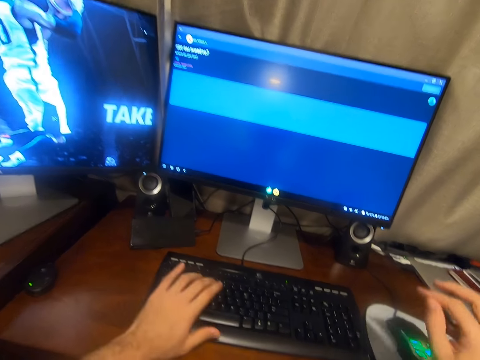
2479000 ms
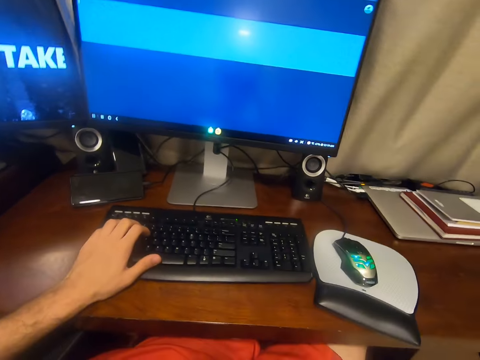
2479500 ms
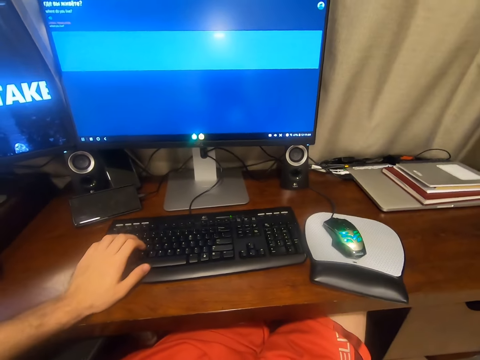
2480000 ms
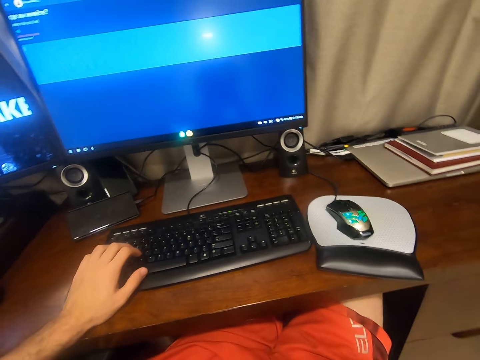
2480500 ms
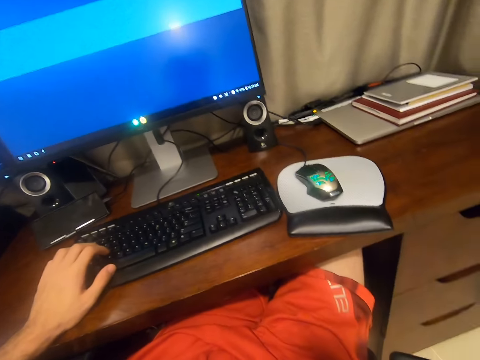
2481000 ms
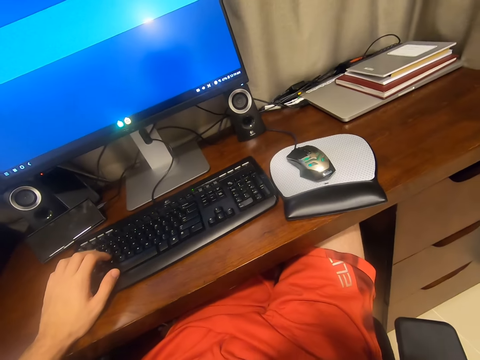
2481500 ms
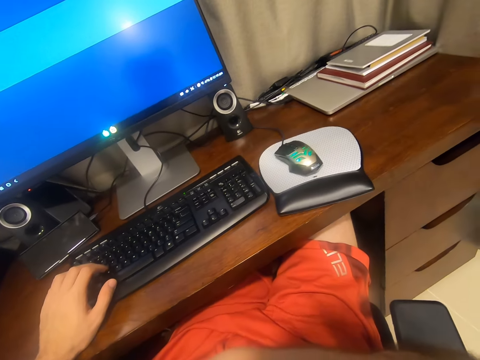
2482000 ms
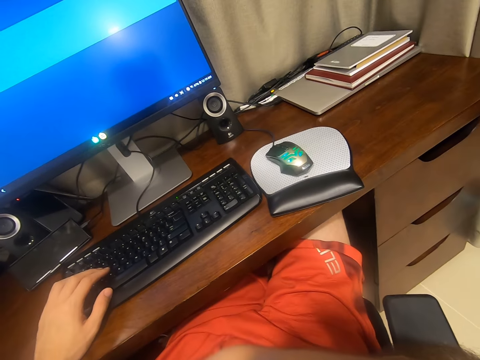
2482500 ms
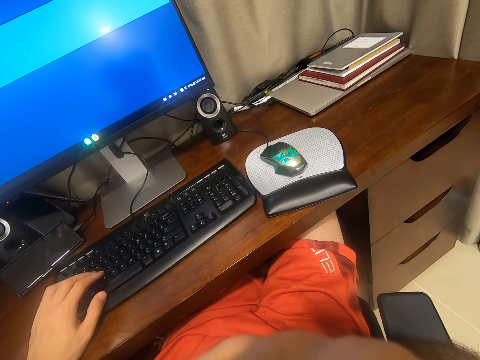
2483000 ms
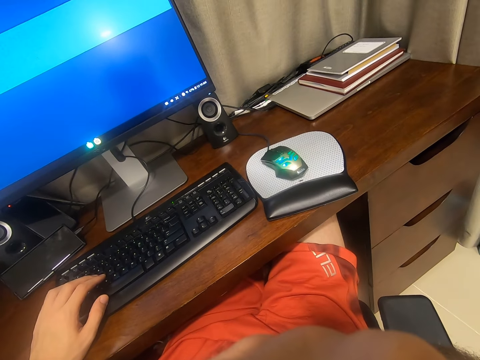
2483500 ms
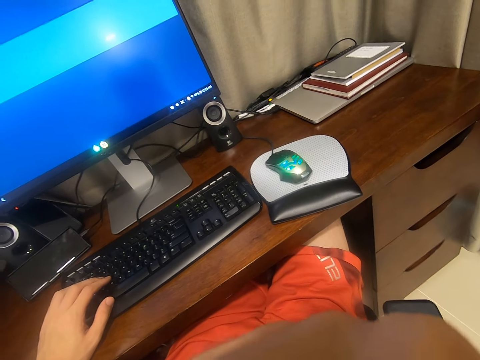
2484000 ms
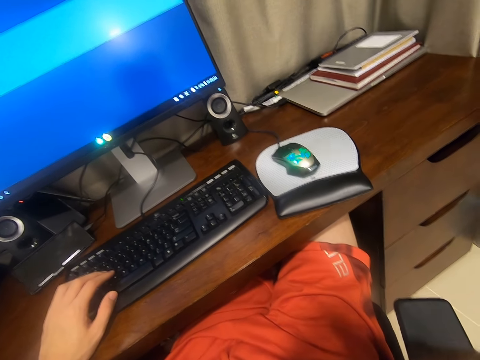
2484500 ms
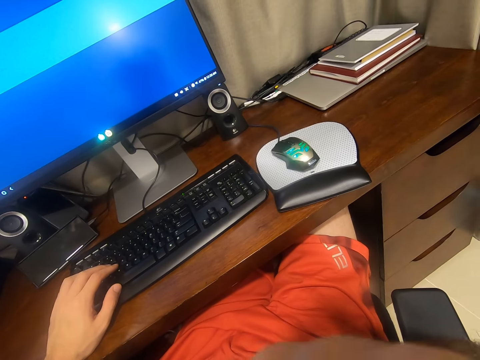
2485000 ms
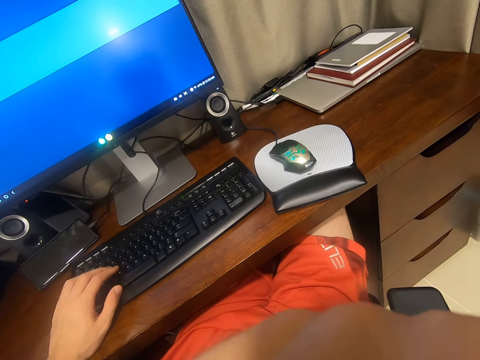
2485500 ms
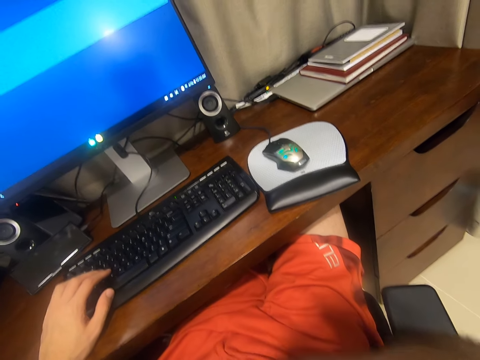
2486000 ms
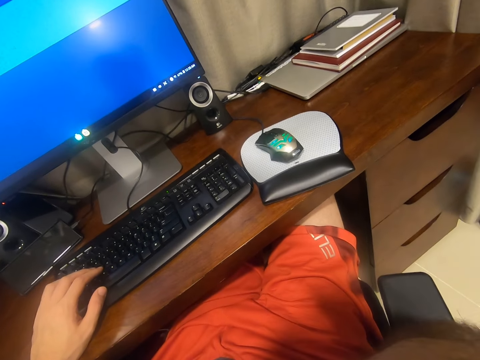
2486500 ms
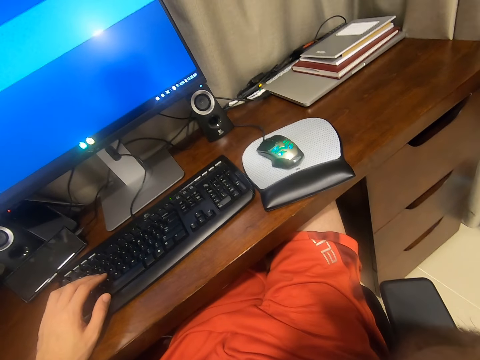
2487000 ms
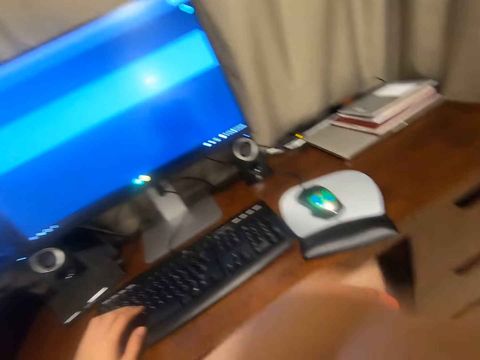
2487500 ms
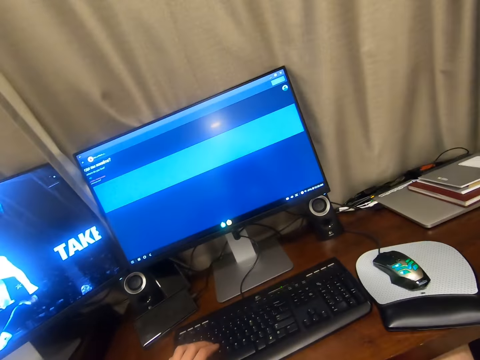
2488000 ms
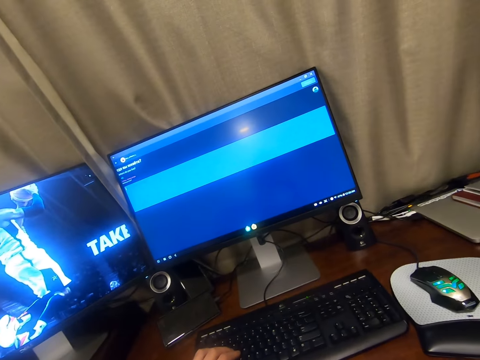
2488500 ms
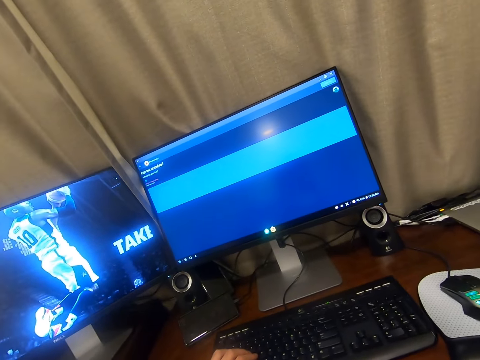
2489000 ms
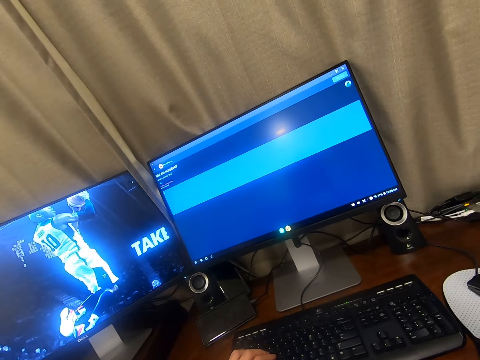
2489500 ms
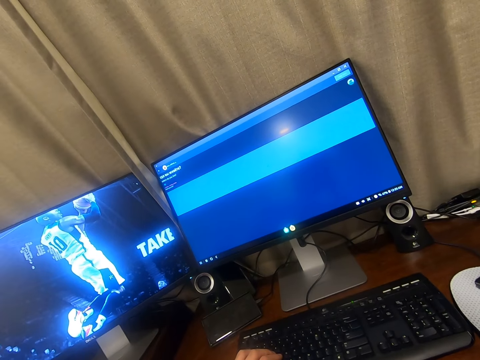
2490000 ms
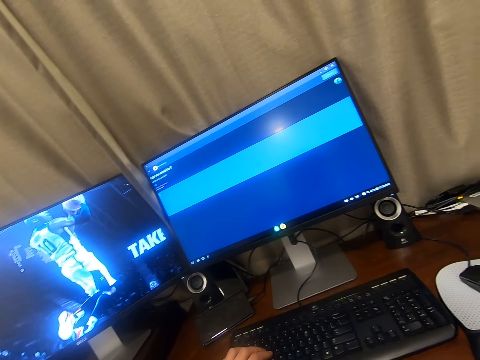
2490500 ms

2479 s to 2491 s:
The camera wearer removes the right hand from a mouse. He operates a keyboard with his left hand.

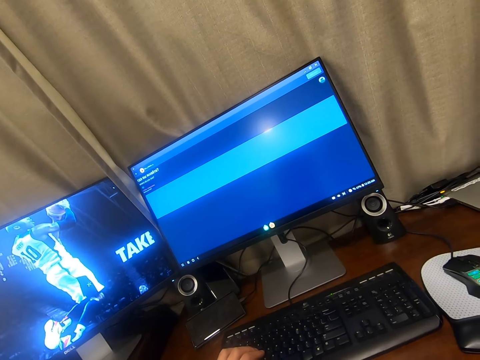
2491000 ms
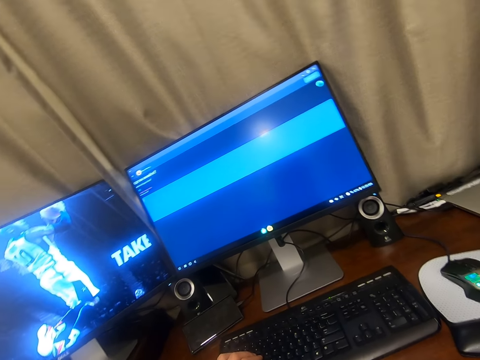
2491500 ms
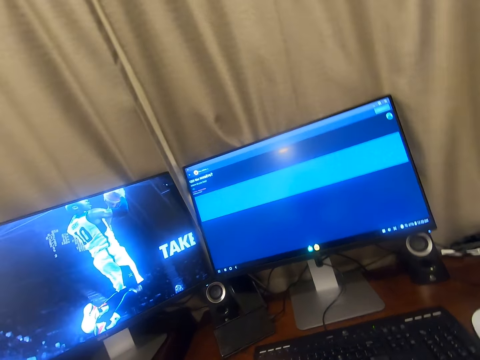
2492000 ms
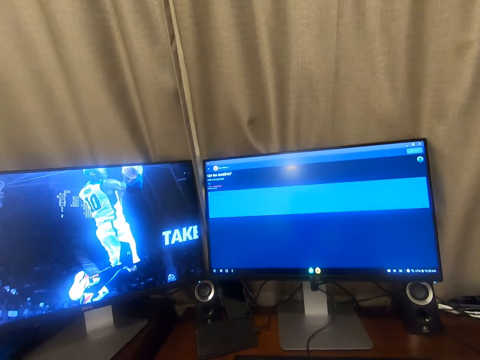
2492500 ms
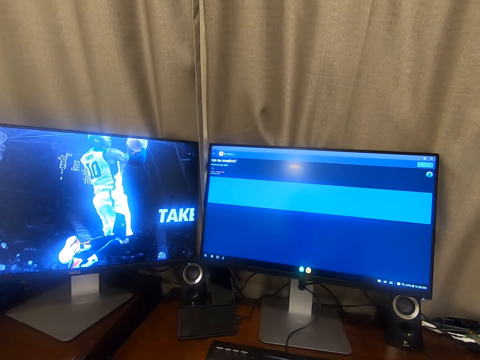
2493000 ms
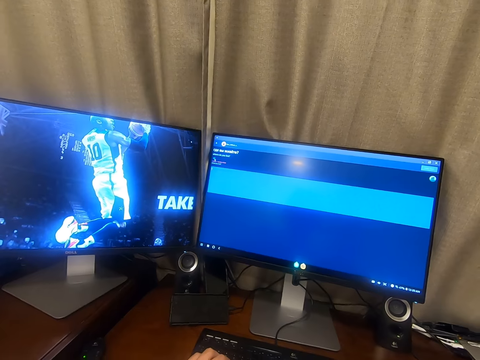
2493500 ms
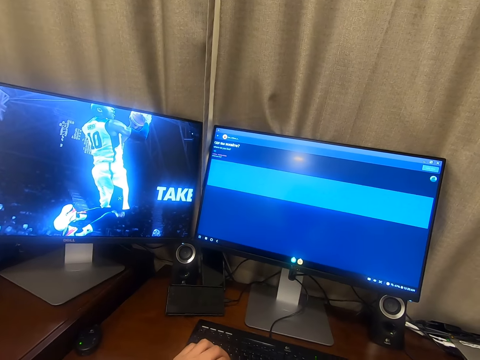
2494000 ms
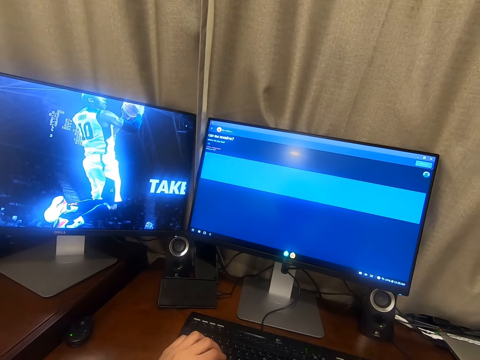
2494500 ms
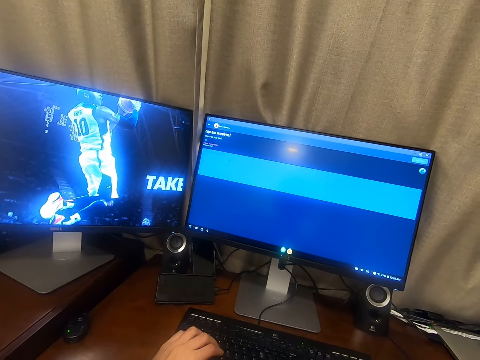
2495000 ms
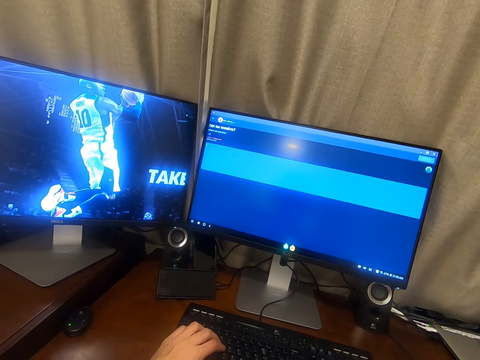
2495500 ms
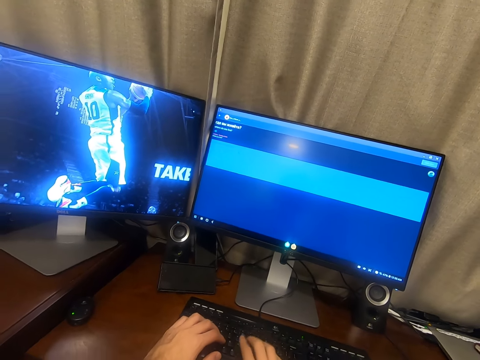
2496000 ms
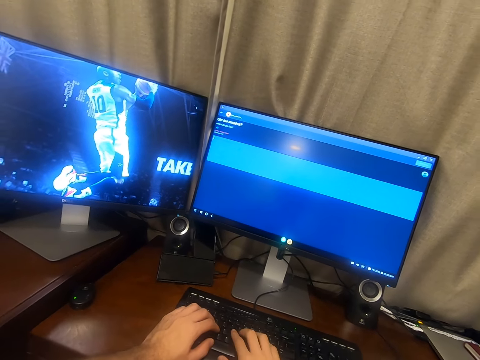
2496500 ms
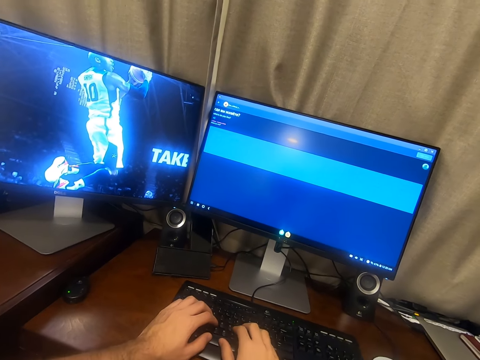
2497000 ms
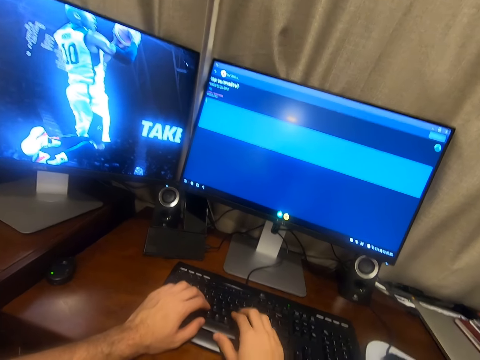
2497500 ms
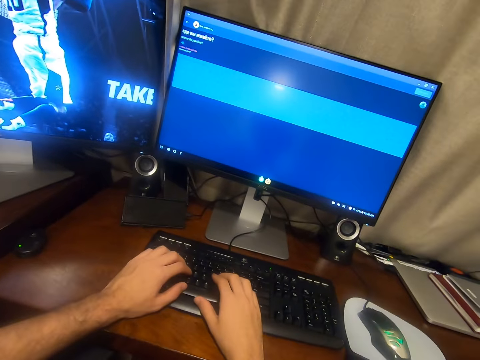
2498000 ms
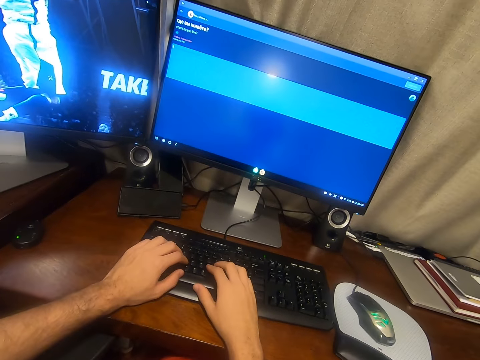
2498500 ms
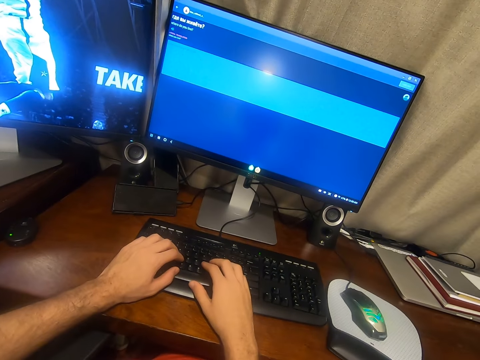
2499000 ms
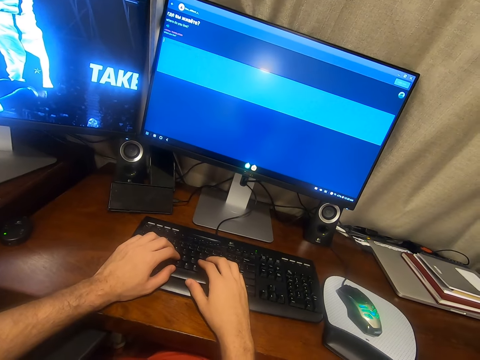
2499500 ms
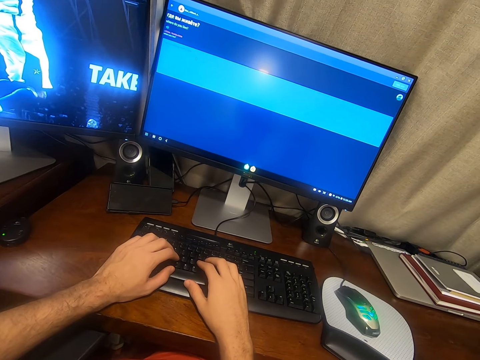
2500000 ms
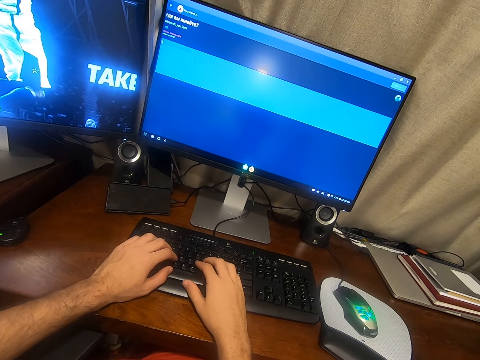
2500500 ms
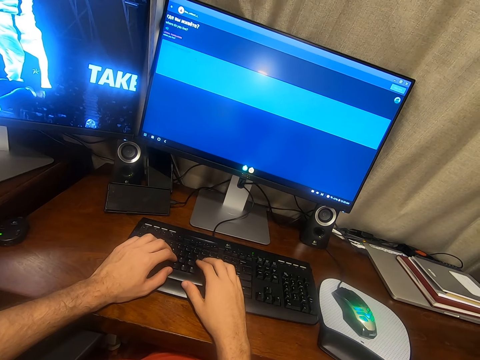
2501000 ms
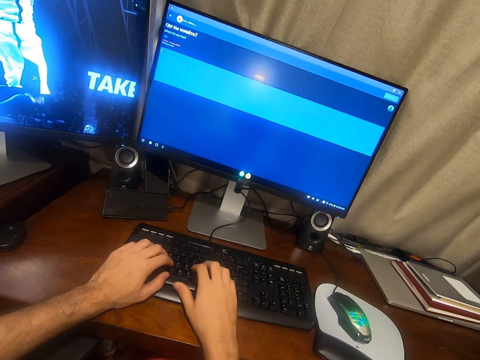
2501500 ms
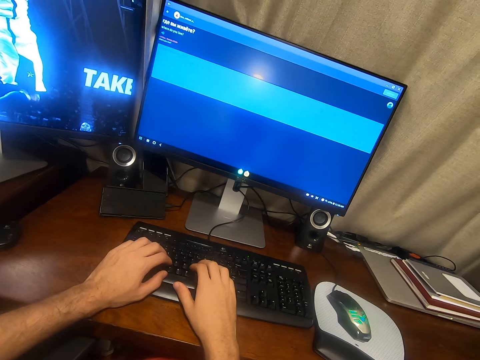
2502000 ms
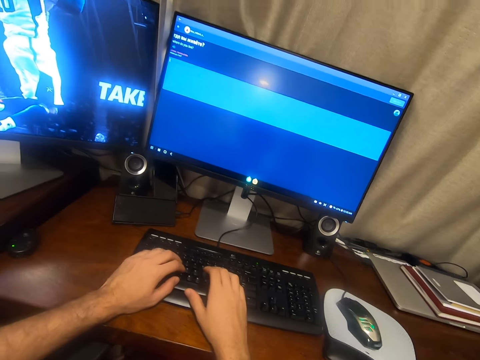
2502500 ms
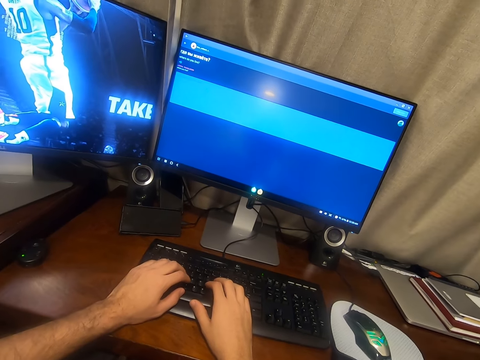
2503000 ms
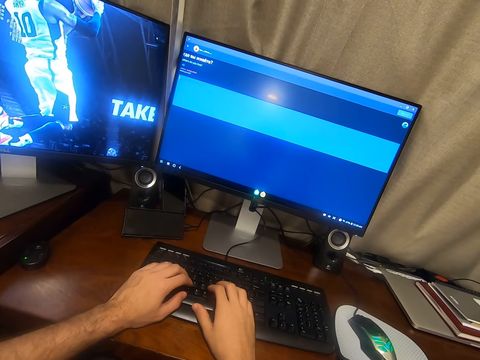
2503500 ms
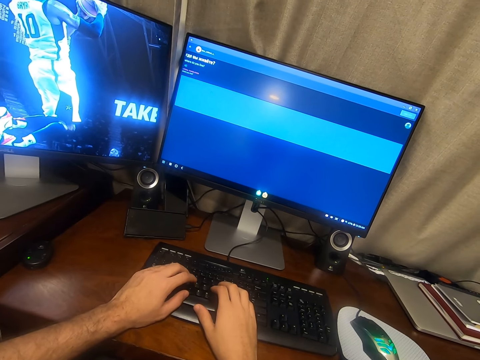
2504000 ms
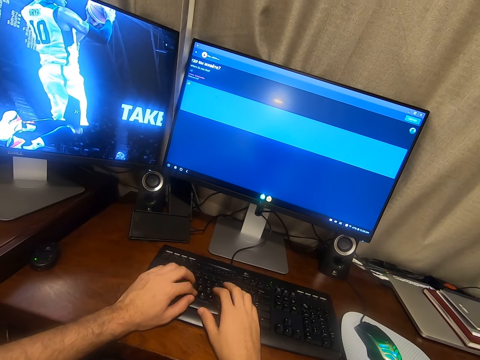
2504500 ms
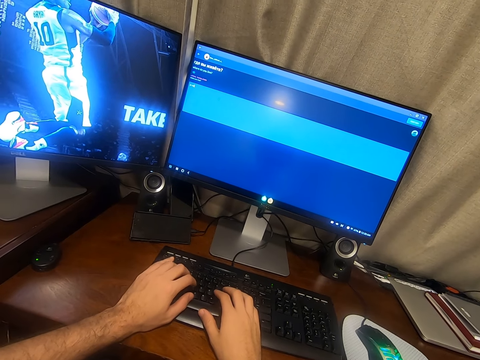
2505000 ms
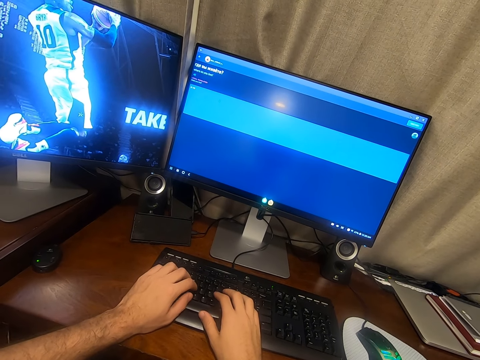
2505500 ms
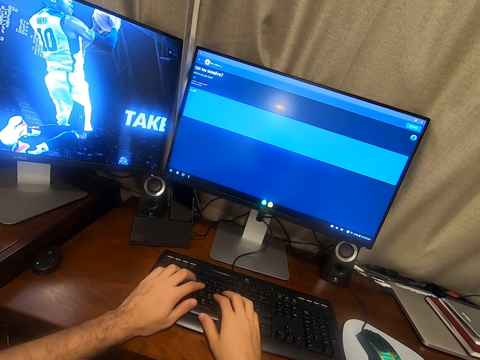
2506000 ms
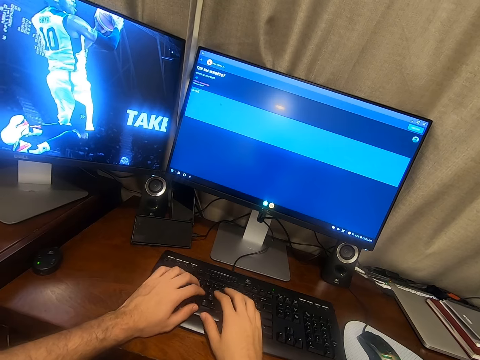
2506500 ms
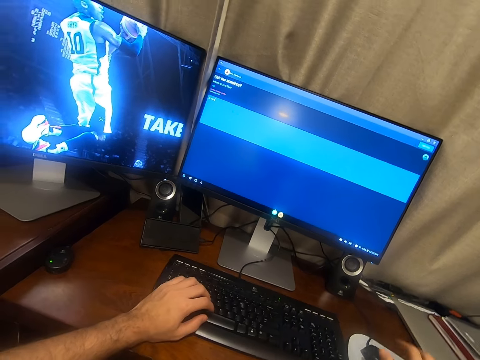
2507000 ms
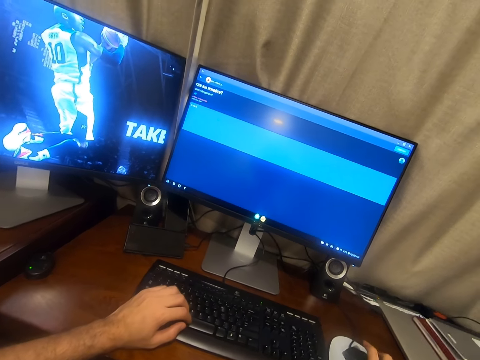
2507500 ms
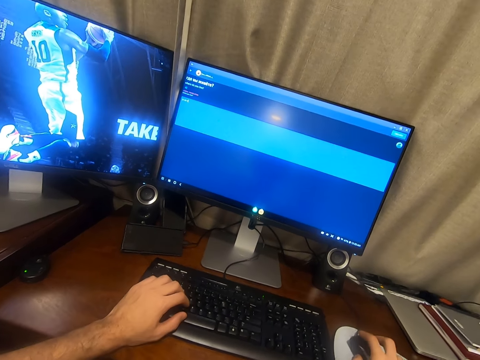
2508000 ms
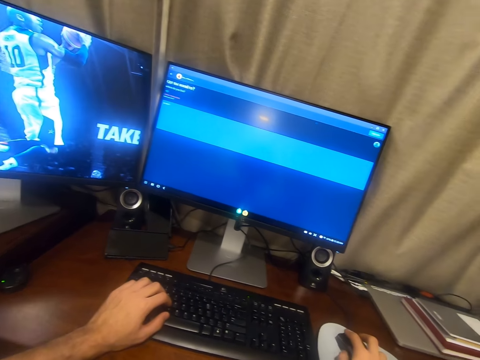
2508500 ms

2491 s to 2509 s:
The camera wearer clicks a mouse with his hand. He clicks the mouse with his hand again. He operates a keyboard with both his hands. He removes the right hand from the keyboard.
